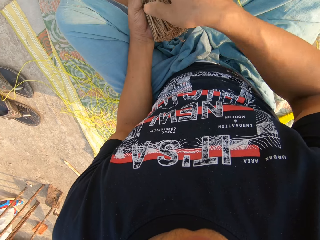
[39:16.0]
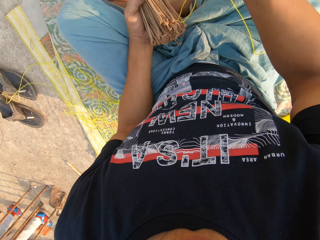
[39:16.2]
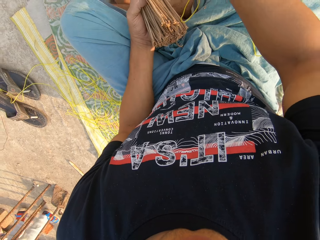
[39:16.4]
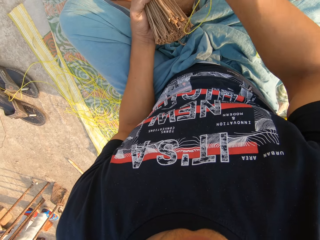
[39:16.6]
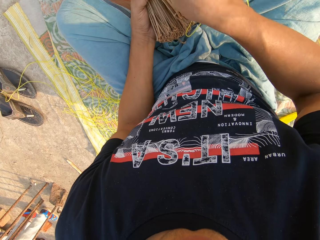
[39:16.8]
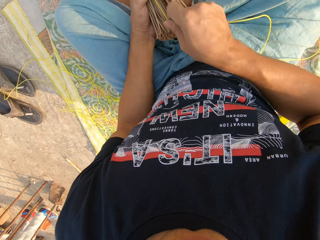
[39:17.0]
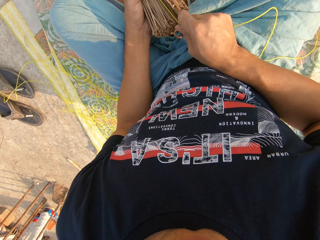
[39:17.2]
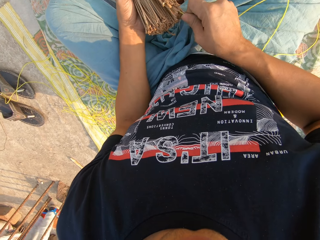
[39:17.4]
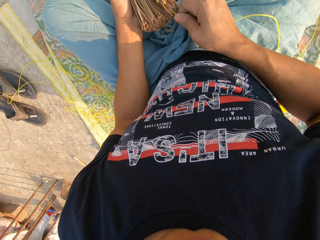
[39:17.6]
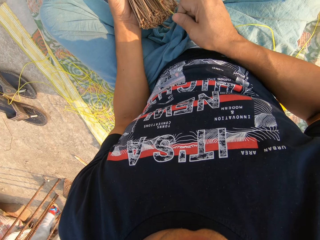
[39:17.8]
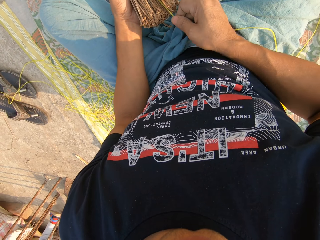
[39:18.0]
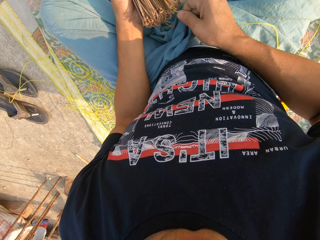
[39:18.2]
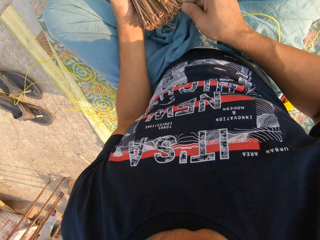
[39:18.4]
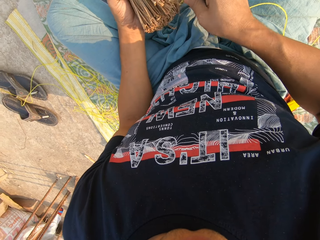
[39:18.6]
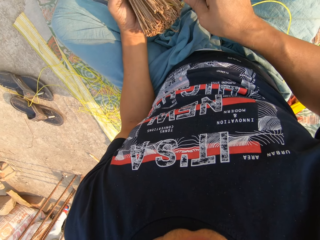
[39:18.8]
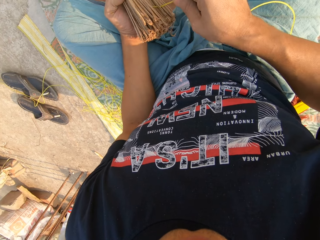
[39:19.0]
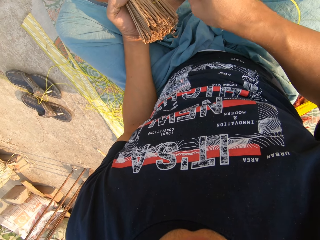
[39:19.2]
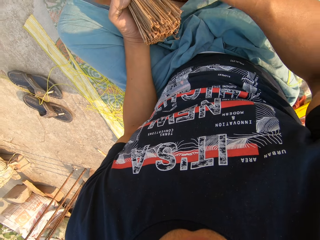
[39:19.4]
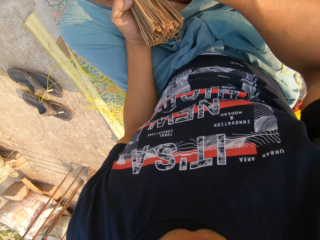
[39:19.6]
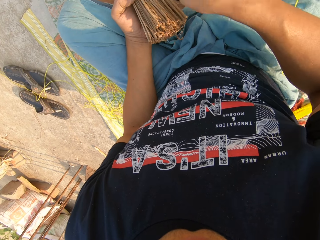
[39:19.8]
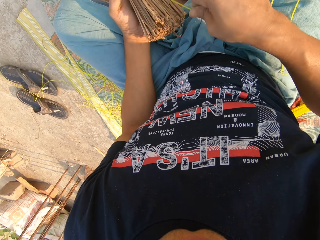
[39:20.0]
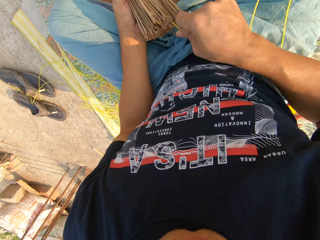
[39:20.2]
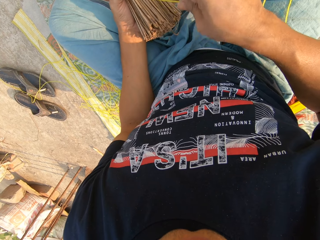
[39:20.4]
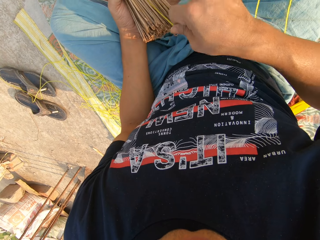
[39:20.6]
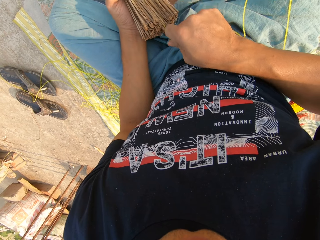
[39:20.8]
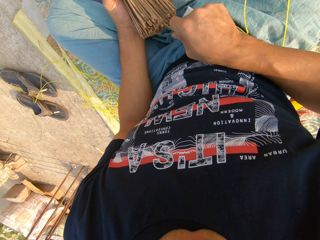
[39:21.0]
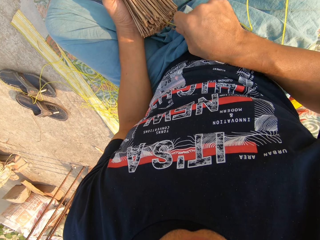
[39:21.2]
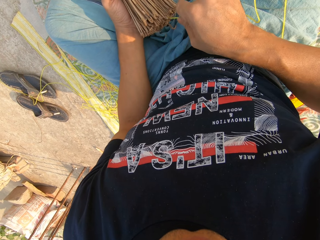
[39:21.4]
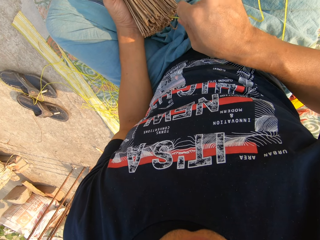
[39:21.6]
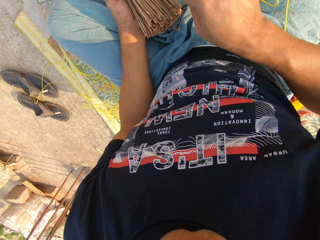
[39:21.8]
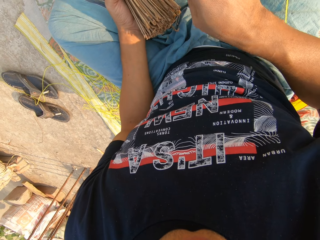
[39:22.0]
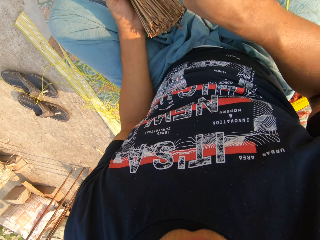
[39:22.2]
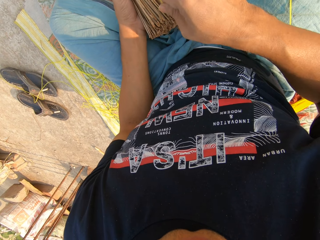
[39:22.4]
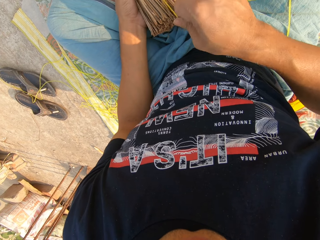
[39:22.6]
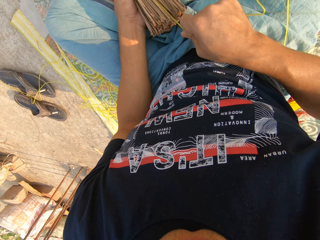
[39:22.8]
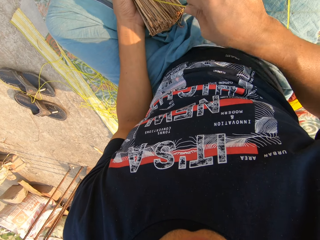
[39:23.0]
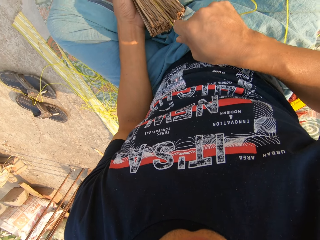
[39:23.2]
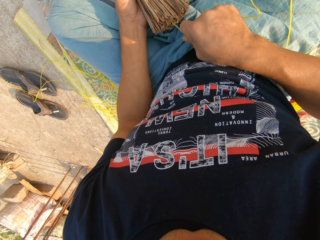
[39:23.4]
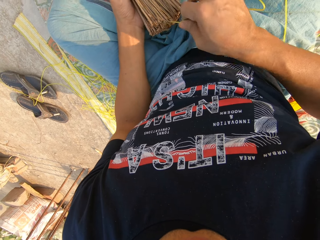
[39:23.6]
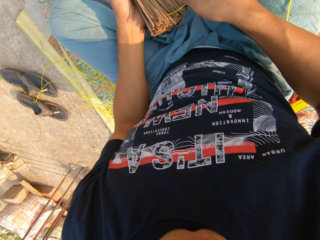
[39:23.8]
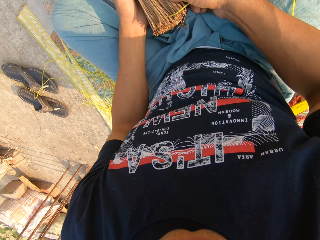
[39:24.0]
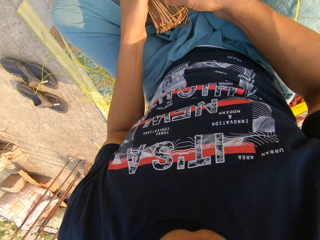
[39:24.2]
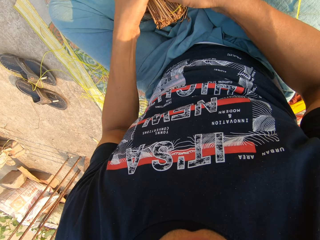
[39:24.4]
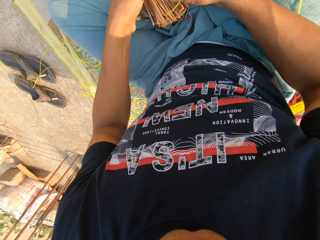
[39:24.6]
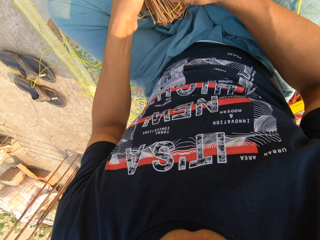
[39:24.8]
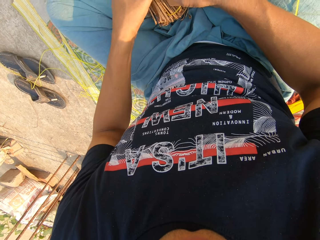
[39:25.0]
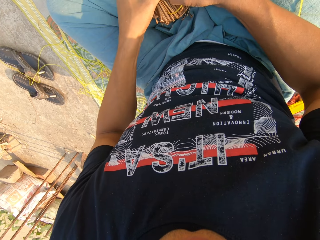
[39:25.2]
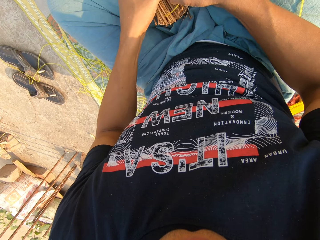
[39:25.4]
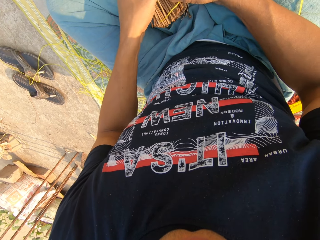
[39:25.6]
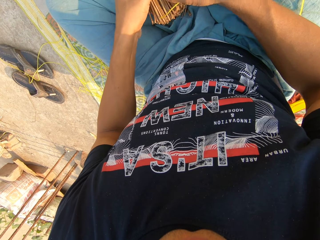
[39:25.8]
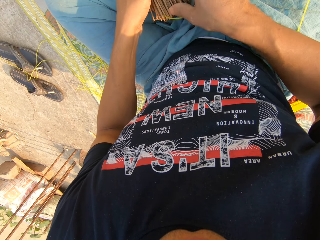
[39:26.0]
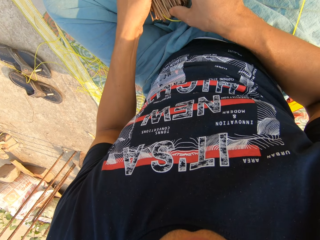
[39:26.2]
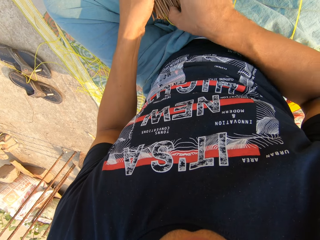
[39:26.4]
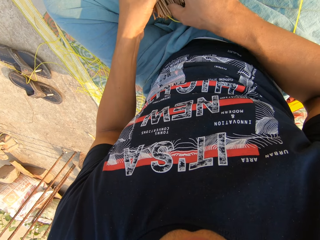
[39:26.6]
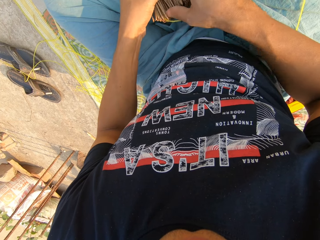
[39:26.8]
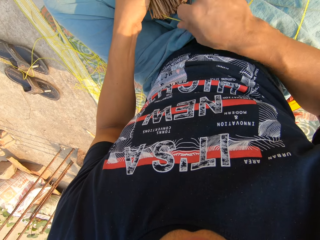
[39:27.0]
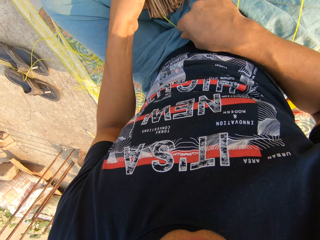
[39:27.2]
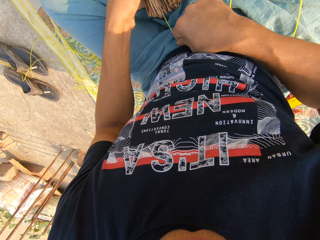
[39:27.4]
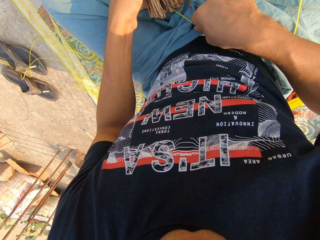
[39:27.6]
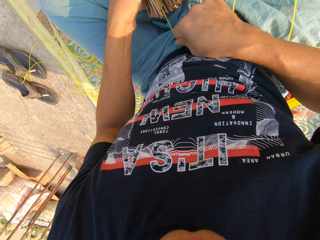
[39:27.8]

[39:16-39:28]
The camera wearer ties the broom sticks with the rope.

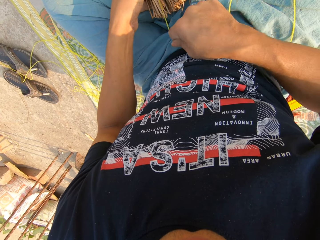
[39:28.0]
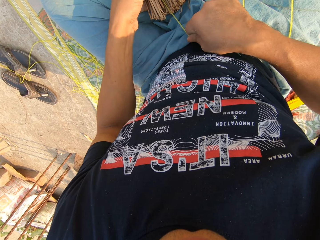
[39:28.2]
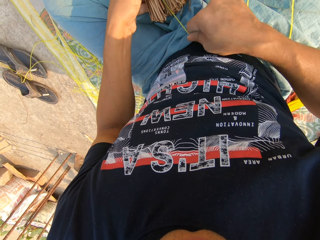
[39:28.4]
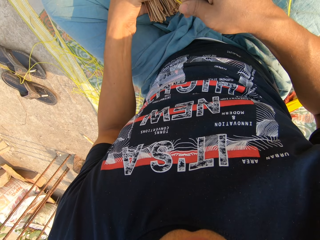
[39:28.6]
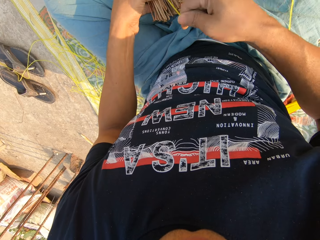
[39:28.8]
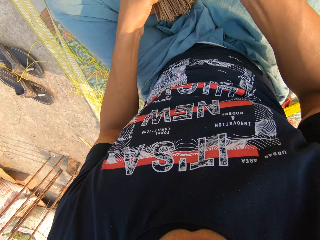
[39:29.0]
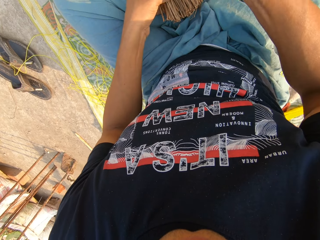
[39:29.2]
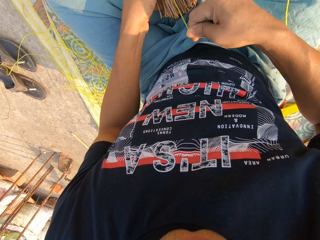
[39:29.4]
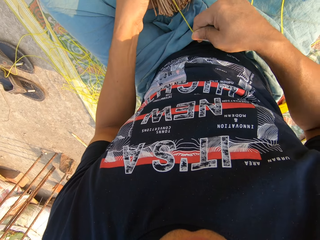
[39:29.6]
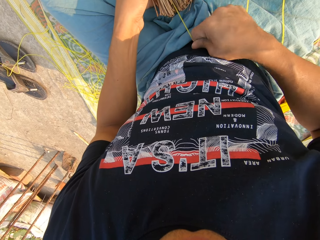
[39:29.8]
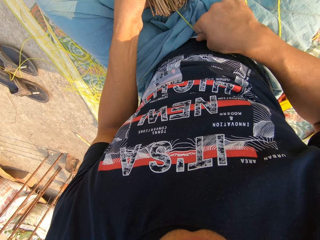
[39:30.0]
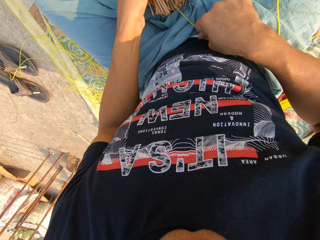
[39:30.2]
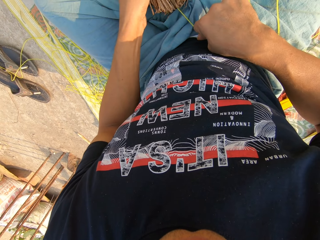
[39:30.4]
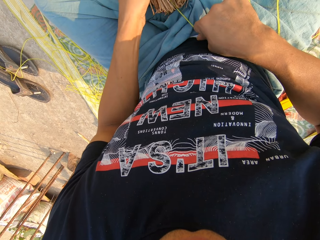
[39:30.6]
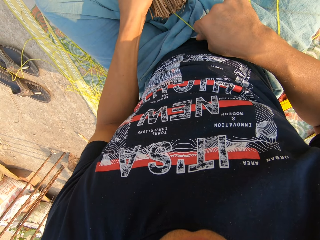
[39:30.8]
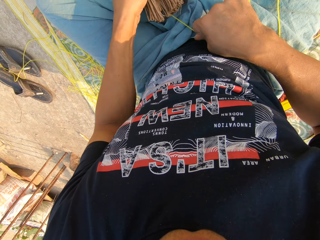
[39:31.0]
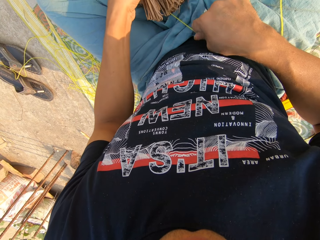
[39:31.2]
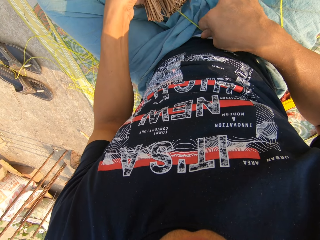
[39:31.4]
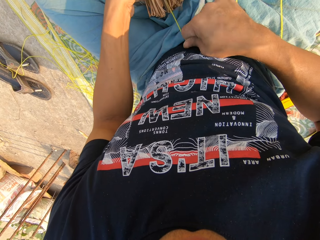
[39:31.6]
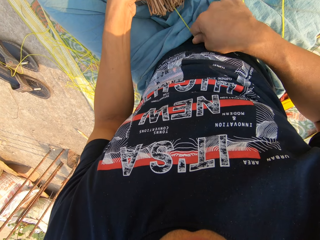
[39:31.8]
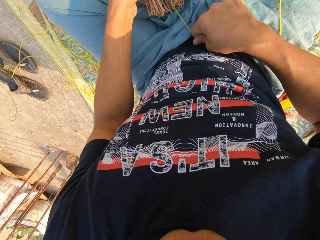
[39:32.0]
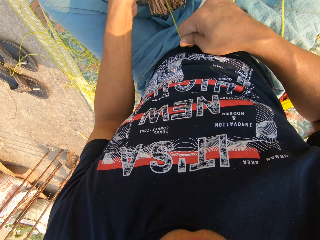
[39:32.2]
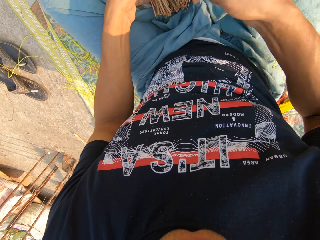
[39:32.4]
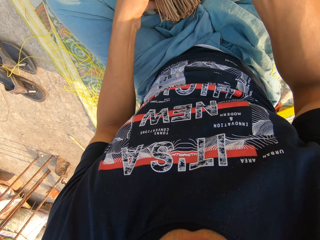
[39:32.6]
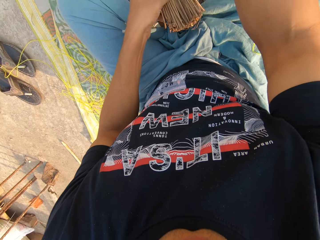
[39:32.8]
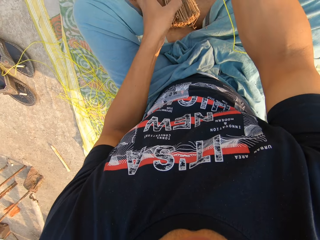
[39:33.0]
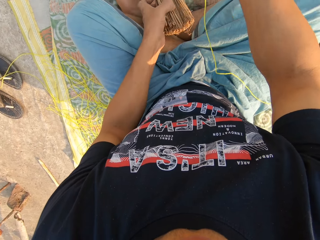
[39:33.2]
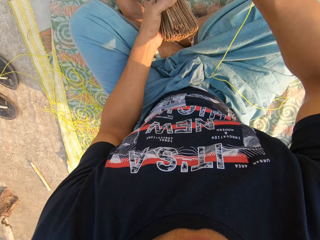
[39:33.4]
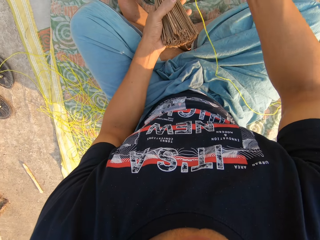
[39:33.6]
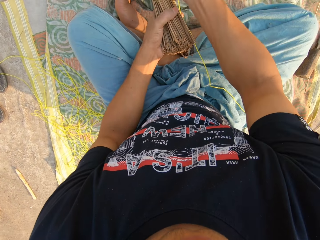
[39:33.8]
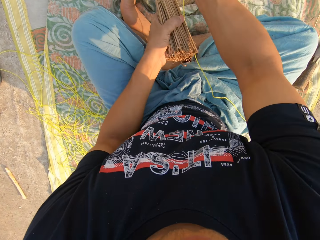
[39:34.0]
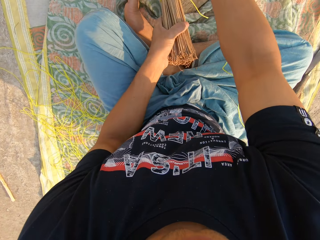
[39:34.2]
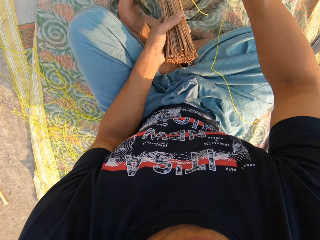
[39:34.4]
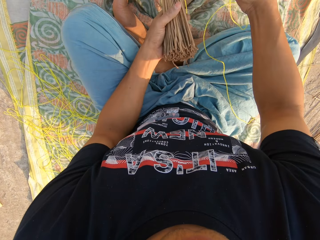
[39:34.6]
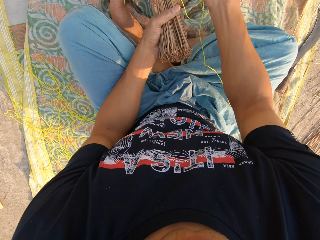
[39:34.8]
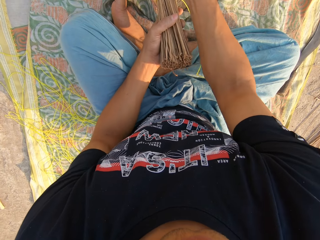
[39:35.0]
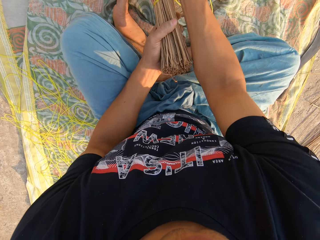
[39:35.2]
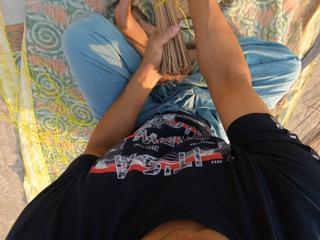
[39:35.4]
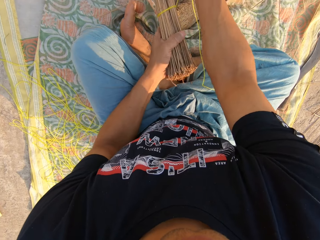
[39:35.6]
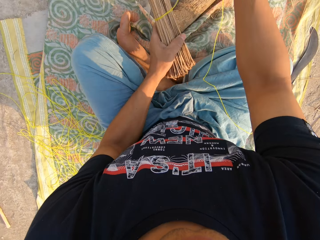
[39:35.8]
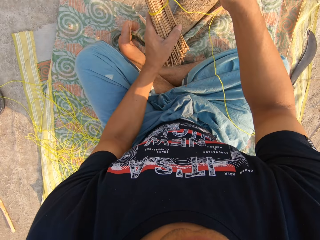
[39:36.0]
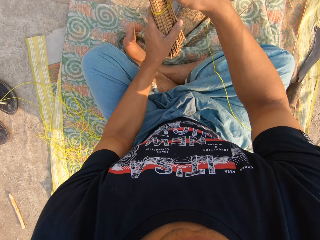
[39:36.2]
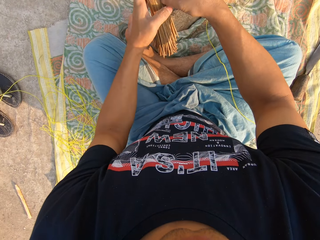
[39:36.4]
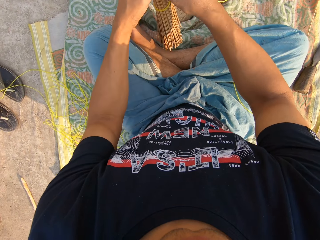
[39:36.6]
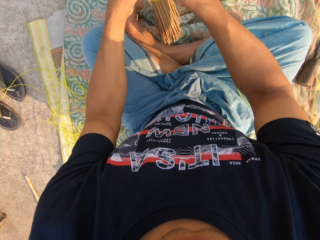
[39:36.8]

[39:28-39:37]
The camera wearer moves the broom.
